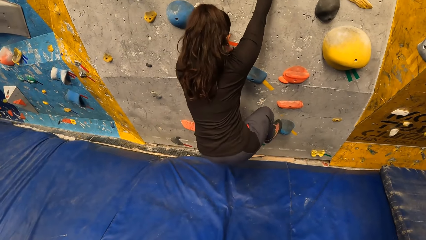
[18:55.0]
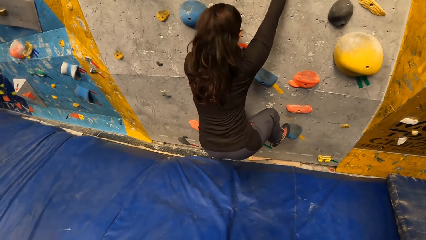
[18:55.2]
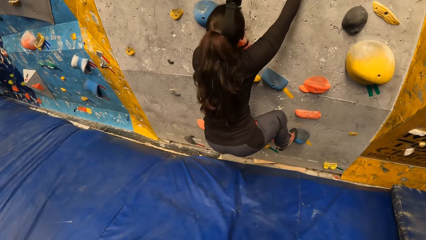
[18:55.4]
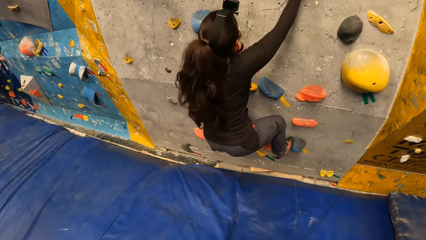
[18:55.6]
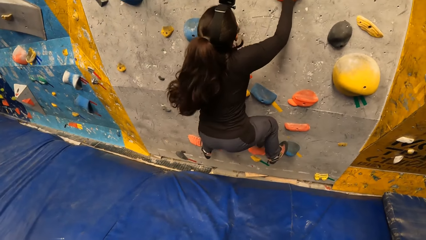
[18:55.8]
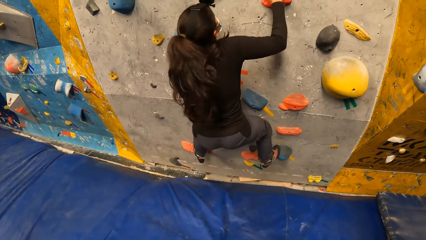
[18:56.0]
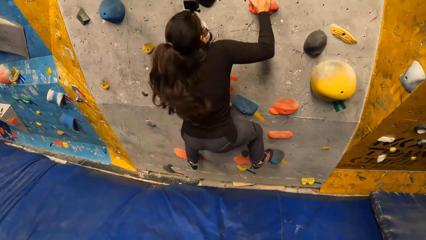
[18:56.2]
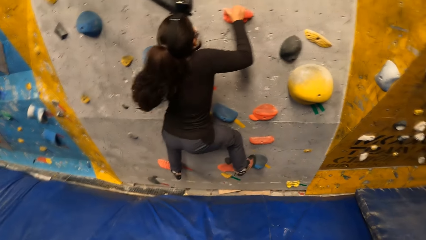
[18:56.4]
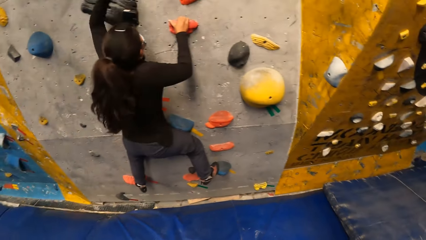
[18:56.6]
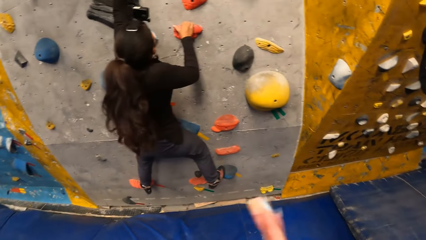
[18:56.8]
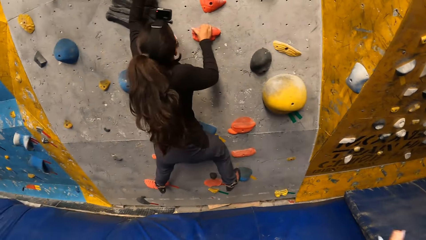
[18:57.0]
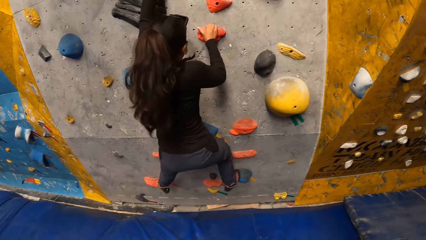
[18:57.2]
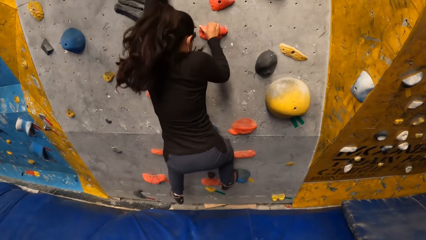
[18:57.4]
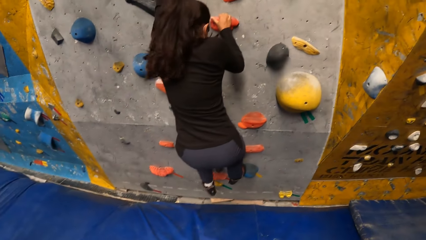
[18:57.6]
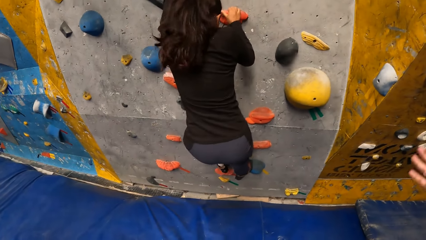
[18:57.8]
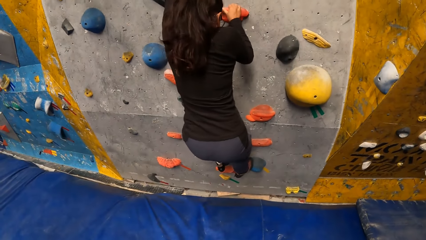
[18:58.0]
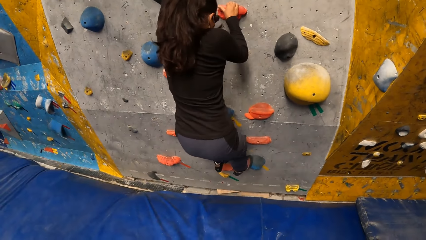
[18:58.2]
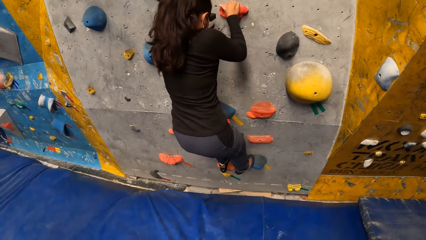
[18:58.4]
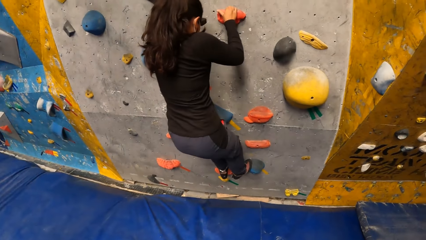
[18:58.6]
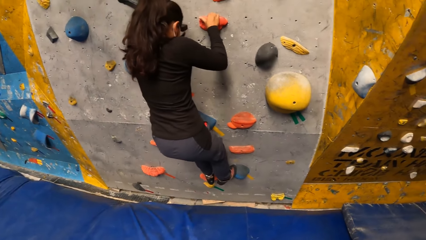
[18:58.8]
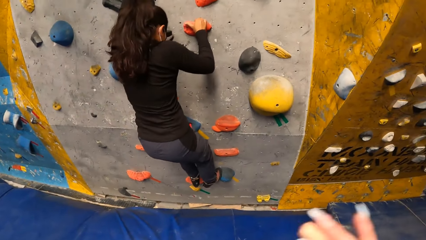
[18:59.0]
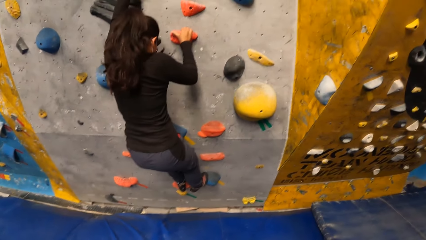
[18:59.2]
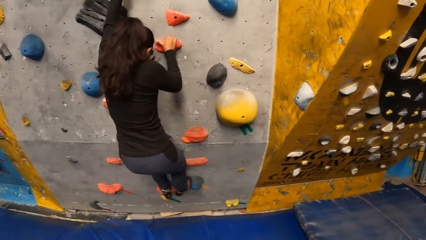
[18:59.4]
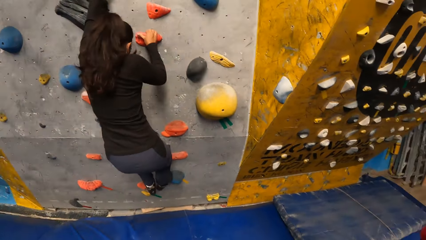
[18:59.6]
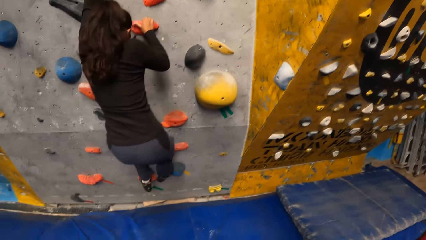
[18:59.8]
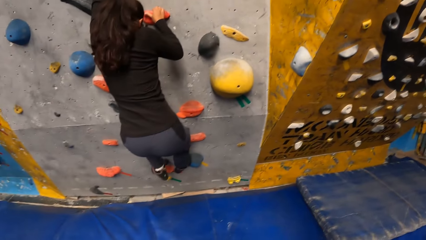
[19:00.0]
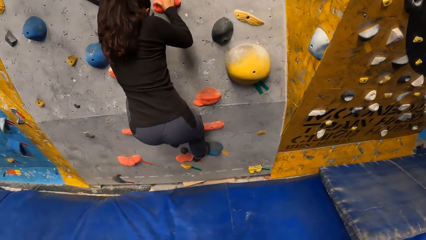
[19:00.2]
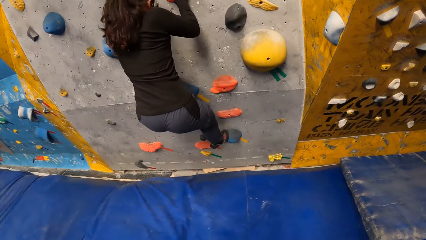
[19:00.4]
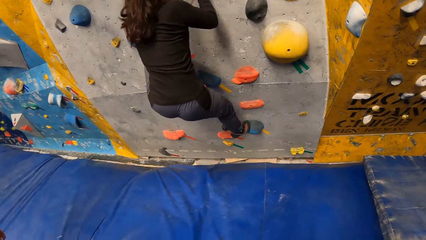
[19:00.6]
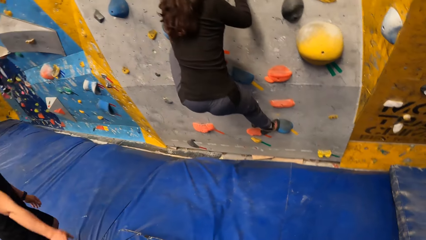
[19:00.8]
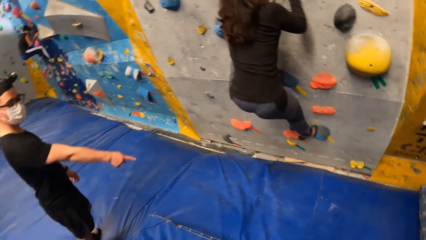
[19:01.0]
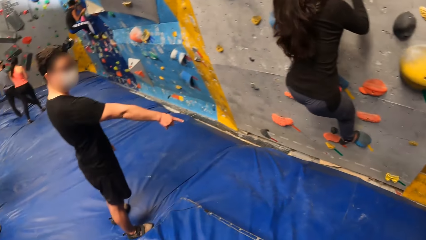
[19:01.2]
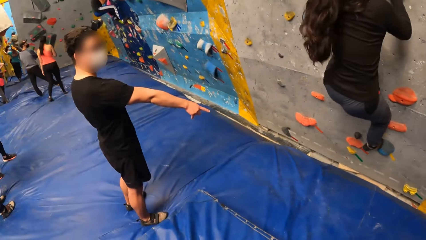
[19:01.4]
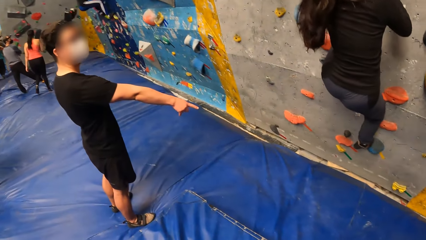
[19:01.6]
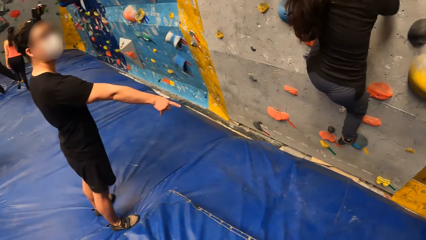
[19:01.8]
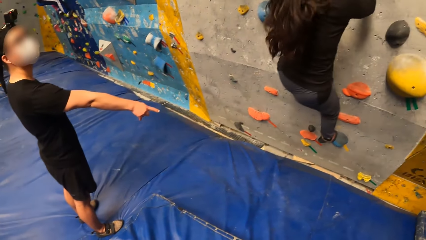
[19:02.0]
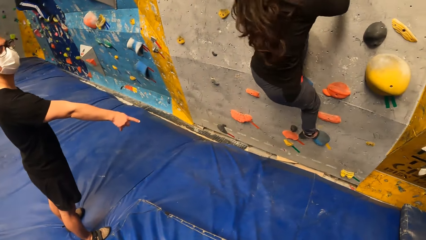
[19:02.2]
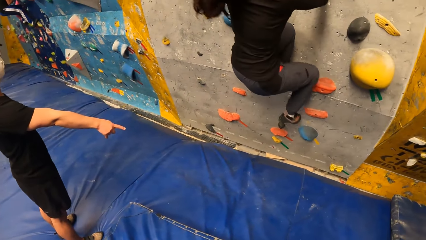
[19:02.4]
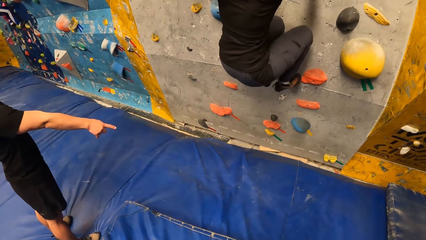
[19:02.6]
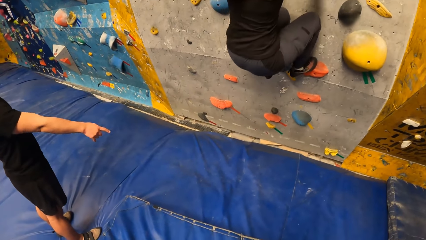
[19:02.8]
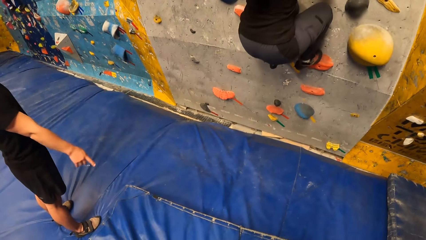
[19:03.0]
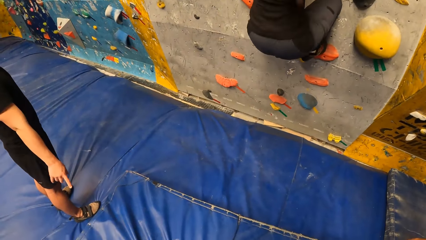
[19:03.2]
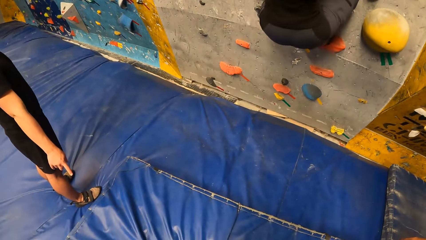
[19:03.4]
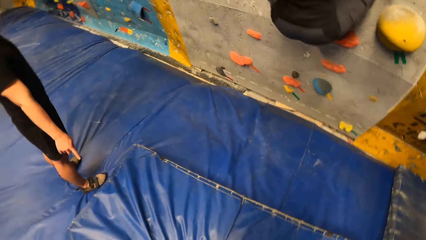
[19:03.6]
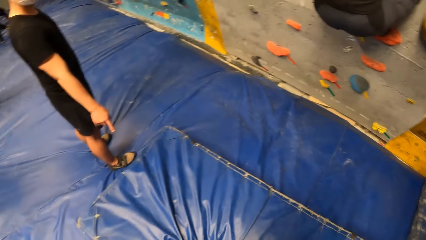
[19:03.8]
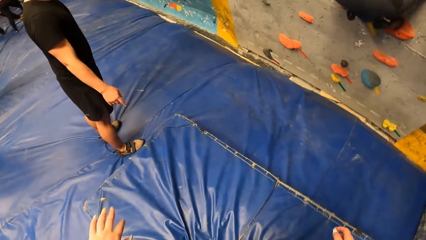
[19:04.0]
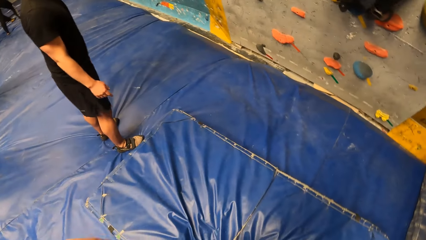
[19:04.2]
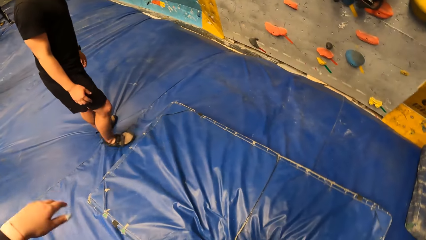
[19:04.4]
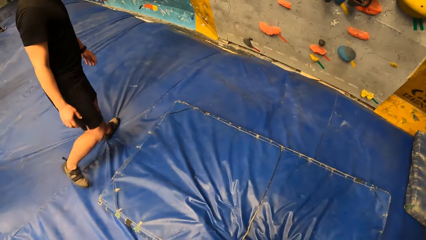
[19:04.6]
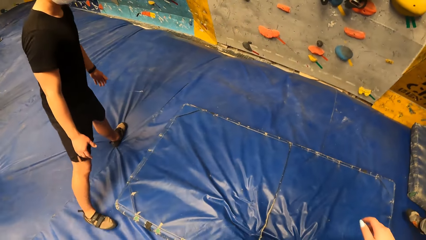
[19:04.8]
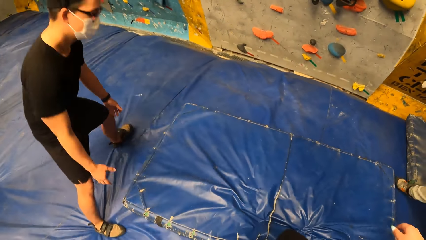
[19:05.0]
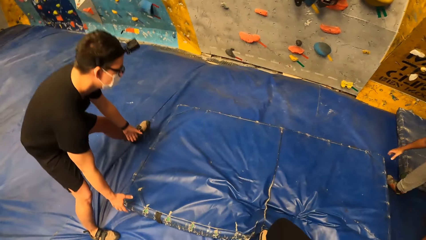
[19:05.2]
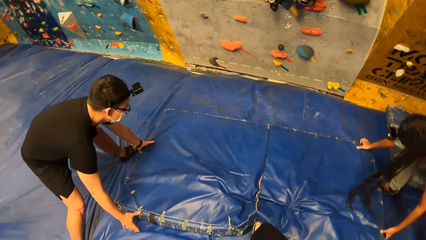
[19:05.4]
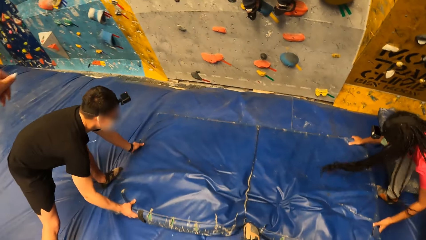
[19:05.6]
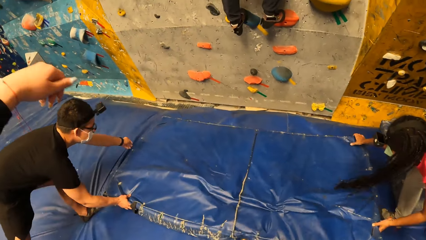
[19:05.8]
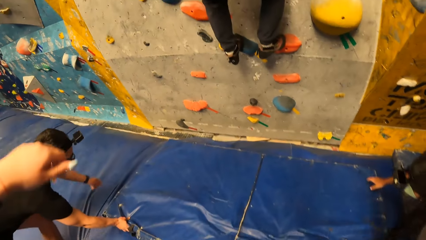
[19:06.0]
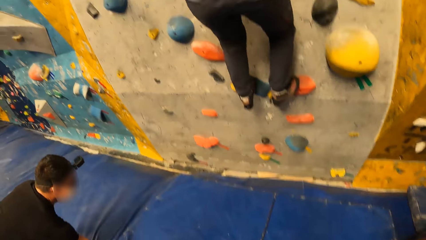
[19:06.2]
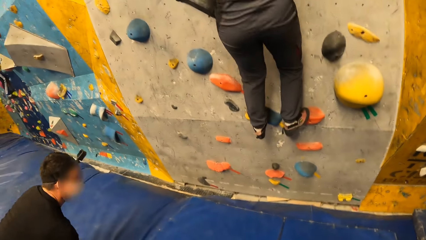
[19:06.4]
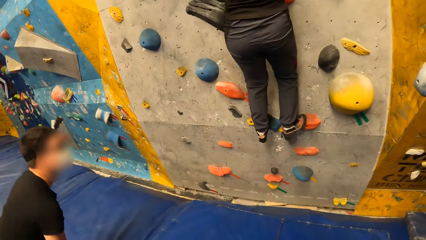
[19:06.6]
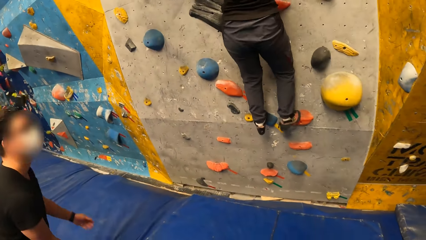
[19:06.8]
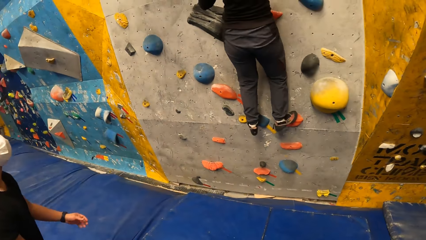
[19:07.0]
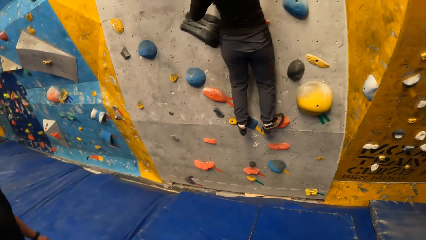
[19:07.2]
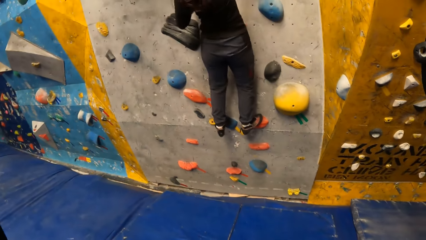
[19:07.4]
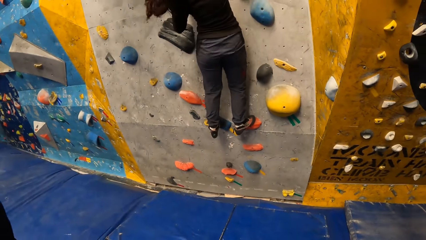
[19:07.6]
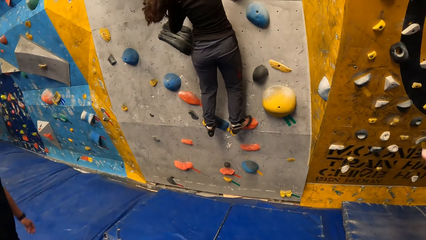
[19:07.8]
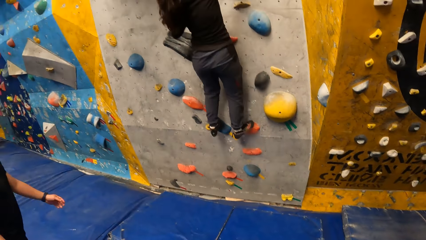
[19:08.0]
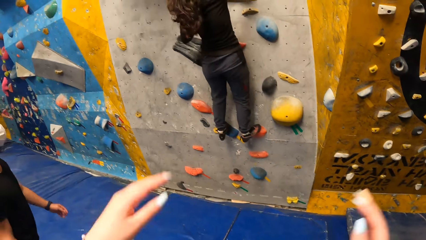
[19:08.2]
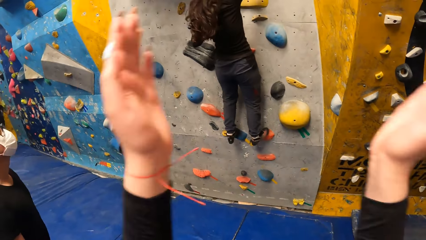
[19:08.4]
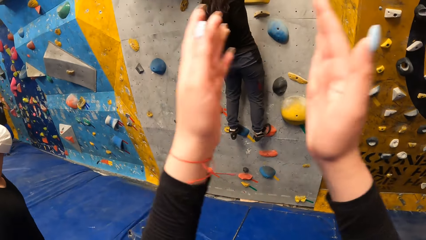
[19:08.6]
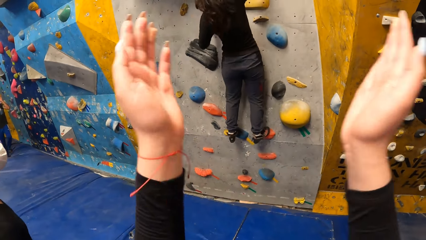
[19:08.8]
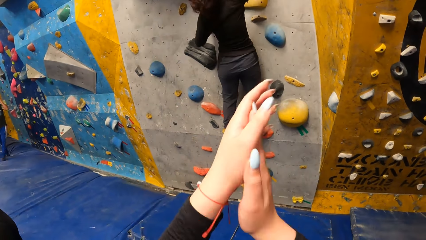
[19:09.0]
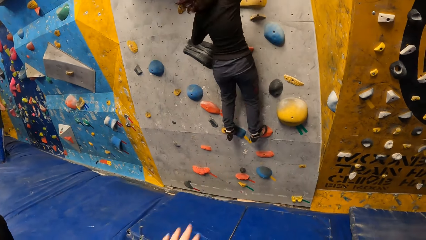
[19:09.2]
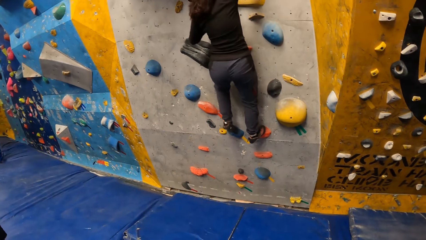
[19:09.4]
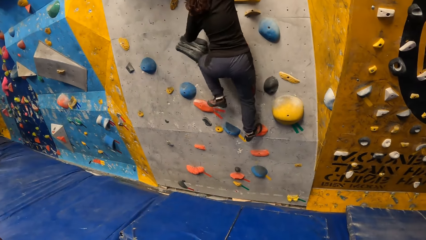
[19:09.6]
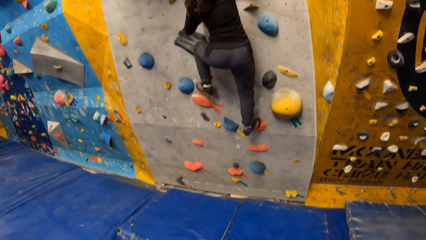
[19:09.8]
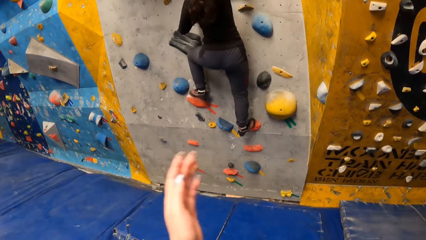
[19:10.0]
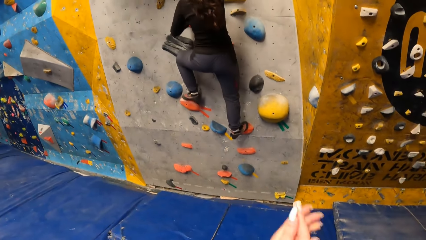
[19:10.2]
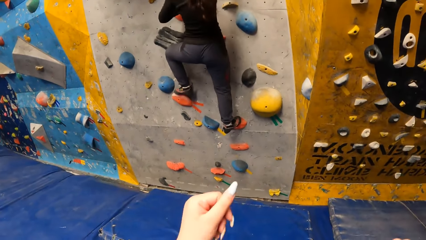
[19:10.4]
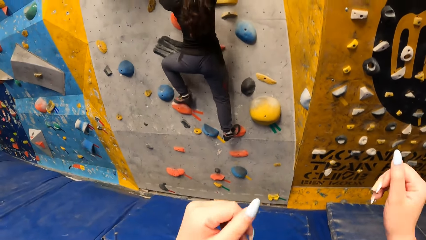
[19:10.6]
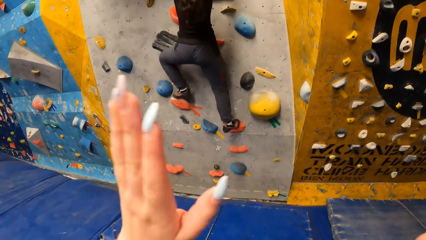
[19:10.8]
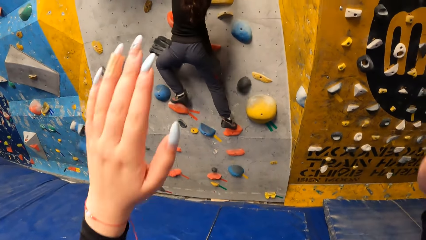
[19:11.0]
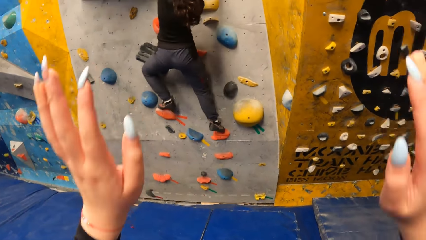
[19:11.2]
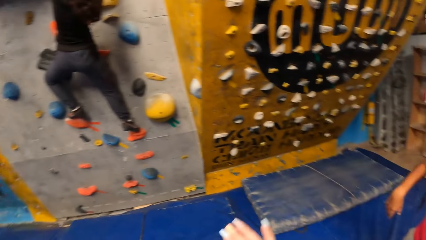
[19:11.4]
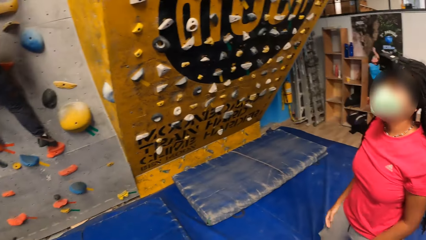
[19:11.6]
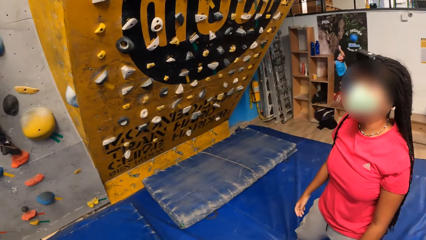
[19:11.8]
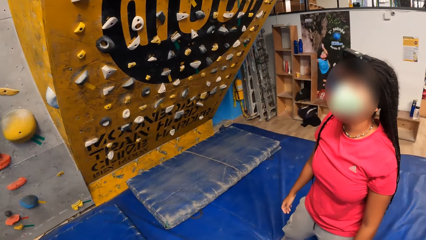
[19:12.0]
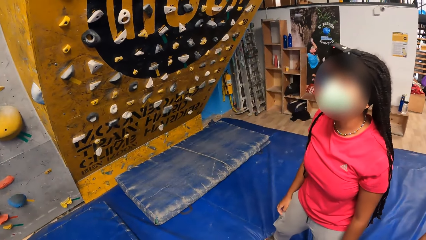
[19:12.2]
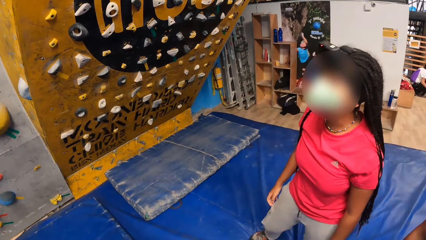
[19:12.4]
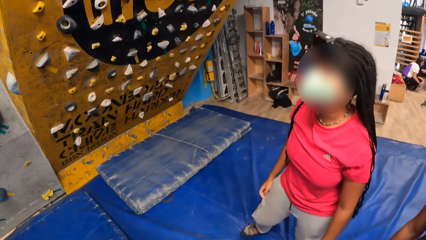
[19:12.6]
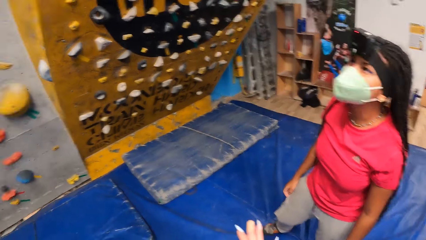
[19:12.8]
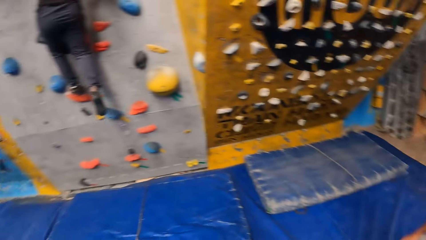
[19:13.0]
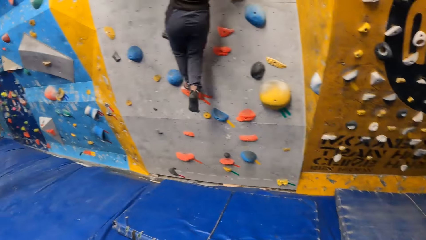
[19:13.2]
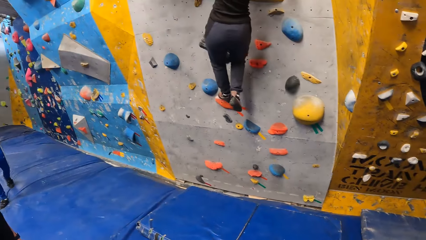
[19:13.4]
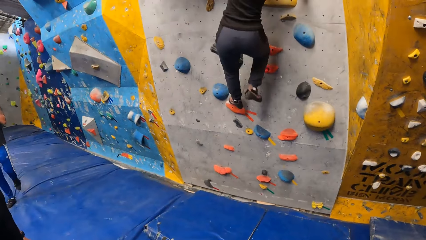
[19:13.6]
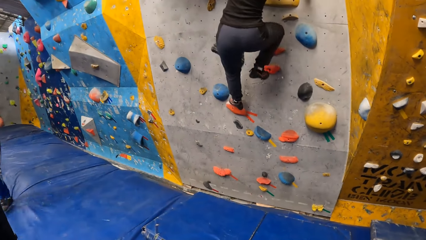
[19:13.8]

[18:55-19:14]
The lady climbs up the wall. The camera wearer moves her hand. She claps her hands. She stares at the lady. The lady climbs up the wall. The camera wearer moves her hand. The lady climbs up the wall. The camera wearer looks around. She moves her hand. A man adjusts a mattress on the crash pad with both hands. Another man adjusts the mattress on the crash pad with both hands. The camera wearer stretches her left hand. She stares at the lady. The lady climbs up the wall. The camera wearer claps her hands. The lady climbs up the wall. The camera wearer stares at the lady. She claps her hands. She raises her hands up. She looks around.
